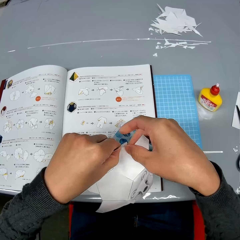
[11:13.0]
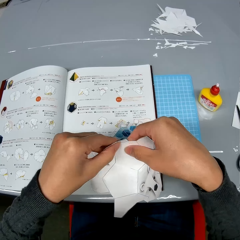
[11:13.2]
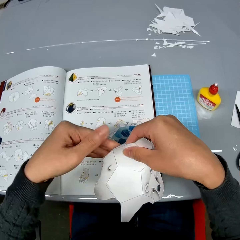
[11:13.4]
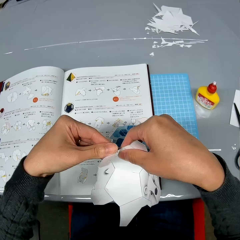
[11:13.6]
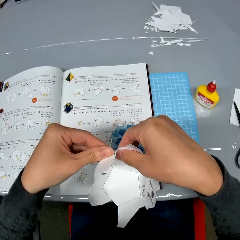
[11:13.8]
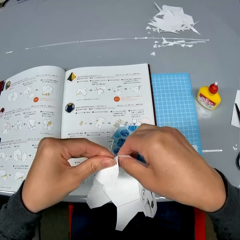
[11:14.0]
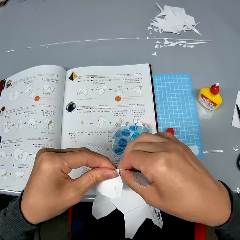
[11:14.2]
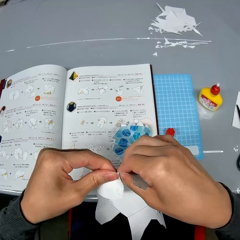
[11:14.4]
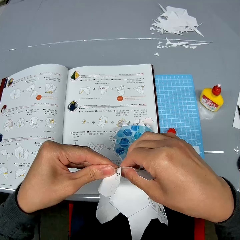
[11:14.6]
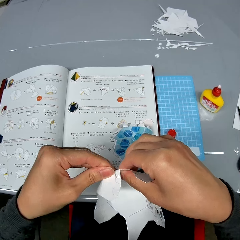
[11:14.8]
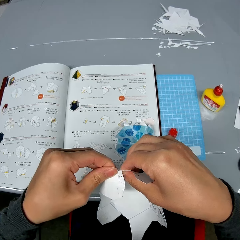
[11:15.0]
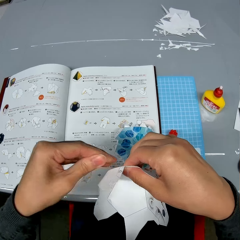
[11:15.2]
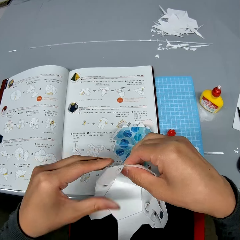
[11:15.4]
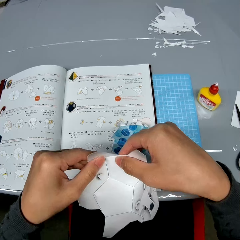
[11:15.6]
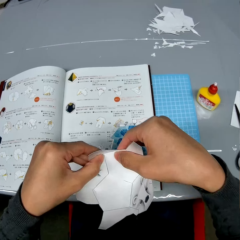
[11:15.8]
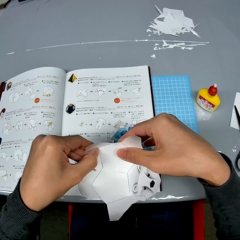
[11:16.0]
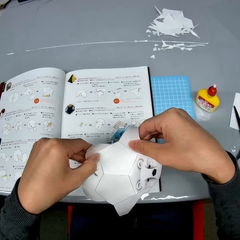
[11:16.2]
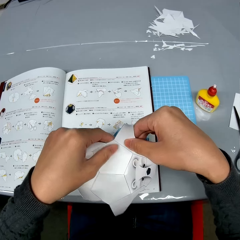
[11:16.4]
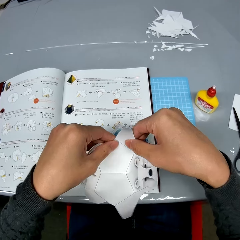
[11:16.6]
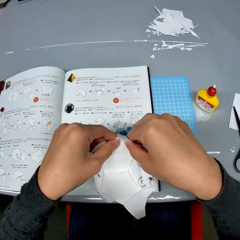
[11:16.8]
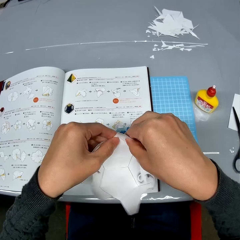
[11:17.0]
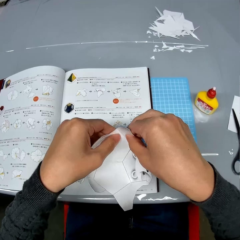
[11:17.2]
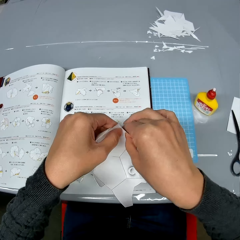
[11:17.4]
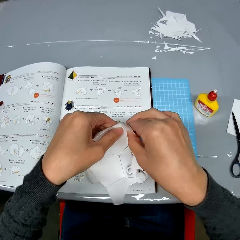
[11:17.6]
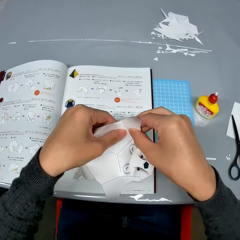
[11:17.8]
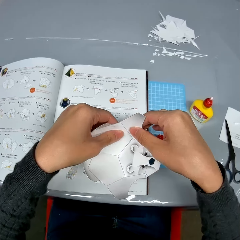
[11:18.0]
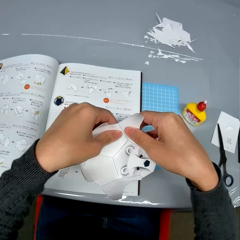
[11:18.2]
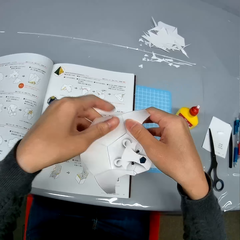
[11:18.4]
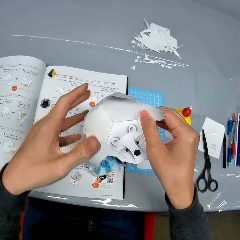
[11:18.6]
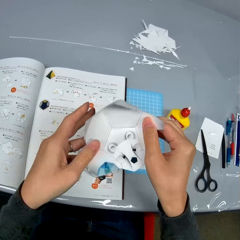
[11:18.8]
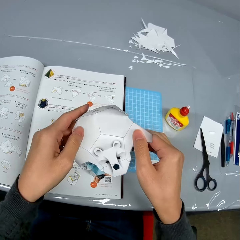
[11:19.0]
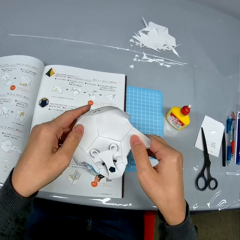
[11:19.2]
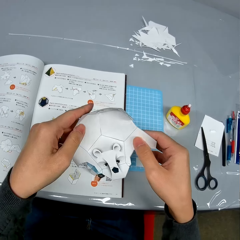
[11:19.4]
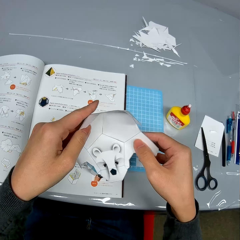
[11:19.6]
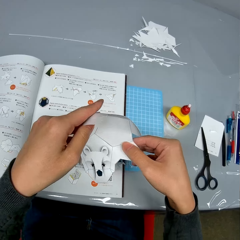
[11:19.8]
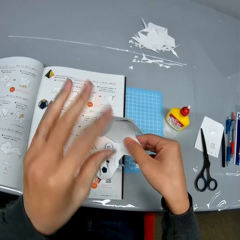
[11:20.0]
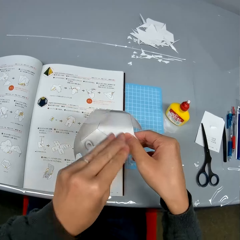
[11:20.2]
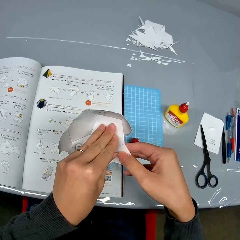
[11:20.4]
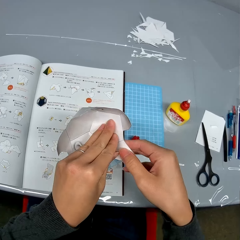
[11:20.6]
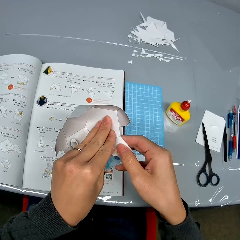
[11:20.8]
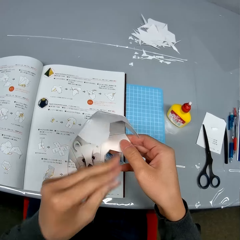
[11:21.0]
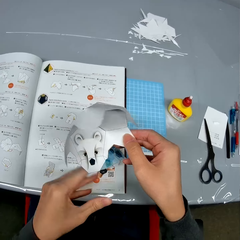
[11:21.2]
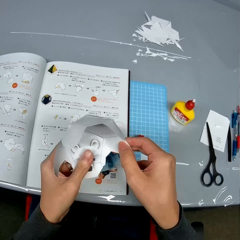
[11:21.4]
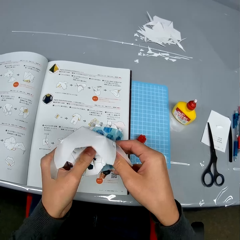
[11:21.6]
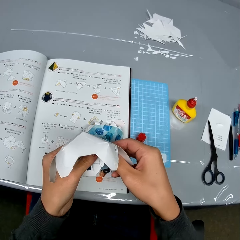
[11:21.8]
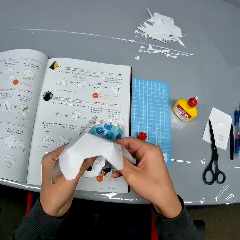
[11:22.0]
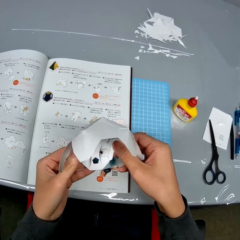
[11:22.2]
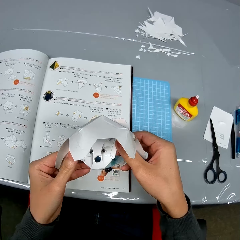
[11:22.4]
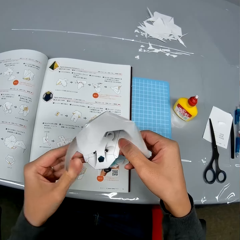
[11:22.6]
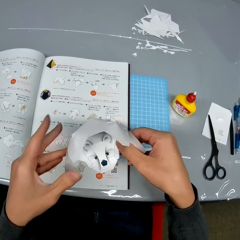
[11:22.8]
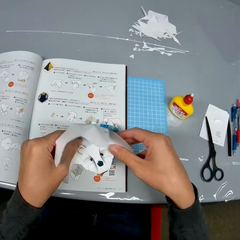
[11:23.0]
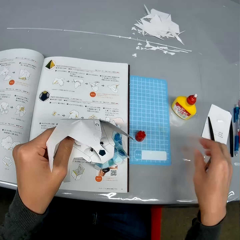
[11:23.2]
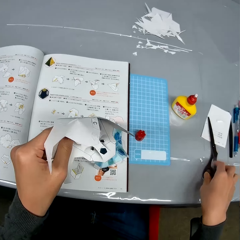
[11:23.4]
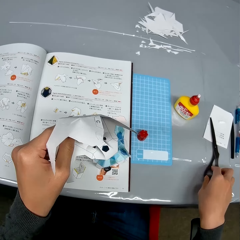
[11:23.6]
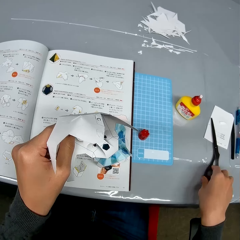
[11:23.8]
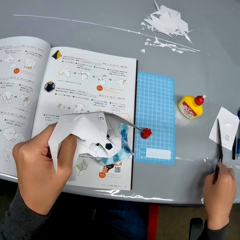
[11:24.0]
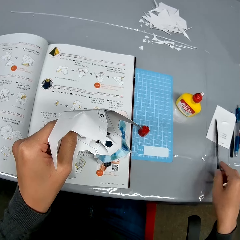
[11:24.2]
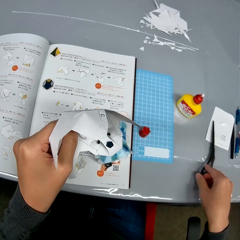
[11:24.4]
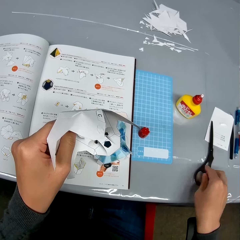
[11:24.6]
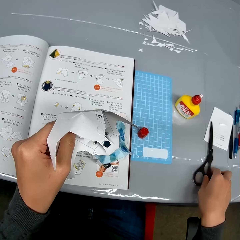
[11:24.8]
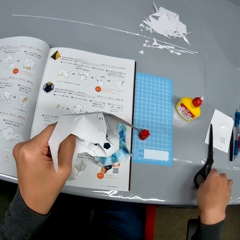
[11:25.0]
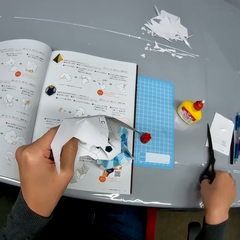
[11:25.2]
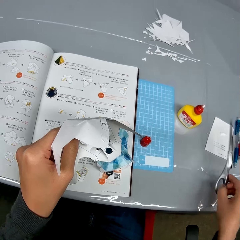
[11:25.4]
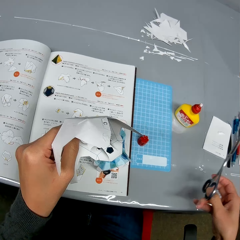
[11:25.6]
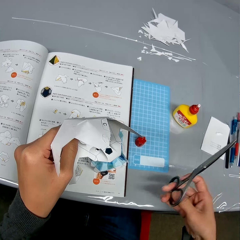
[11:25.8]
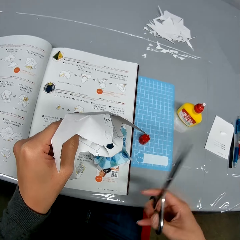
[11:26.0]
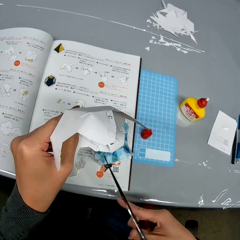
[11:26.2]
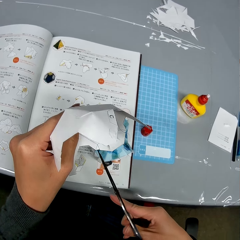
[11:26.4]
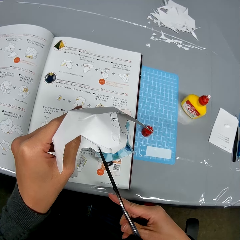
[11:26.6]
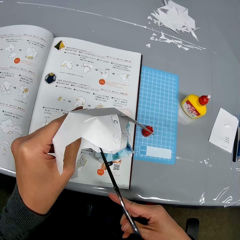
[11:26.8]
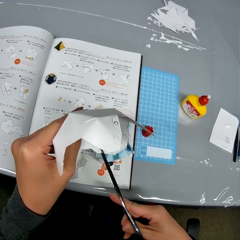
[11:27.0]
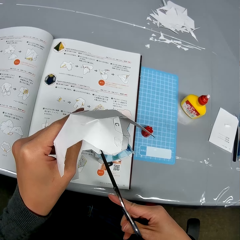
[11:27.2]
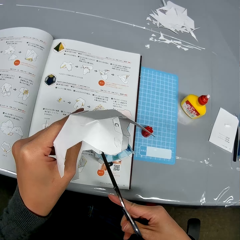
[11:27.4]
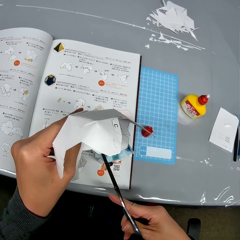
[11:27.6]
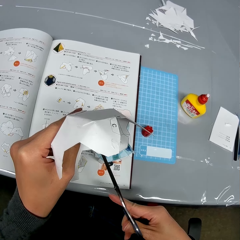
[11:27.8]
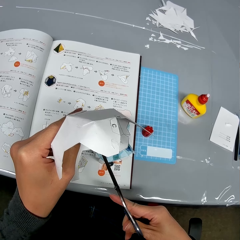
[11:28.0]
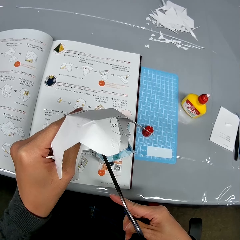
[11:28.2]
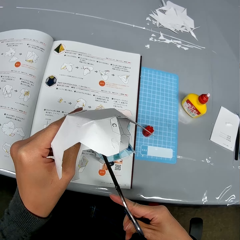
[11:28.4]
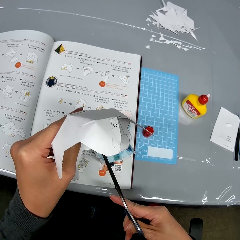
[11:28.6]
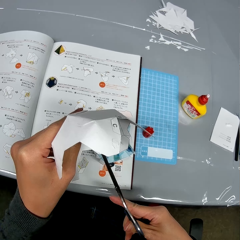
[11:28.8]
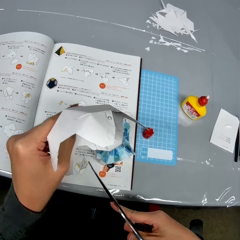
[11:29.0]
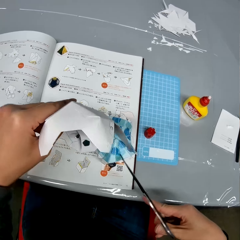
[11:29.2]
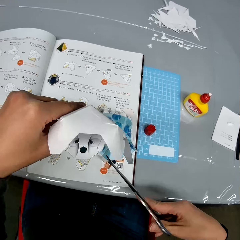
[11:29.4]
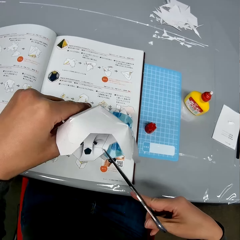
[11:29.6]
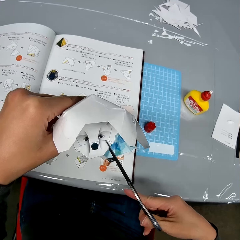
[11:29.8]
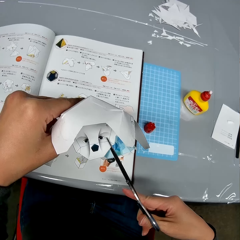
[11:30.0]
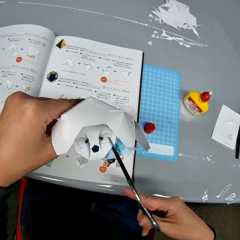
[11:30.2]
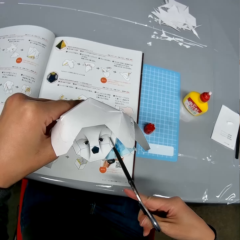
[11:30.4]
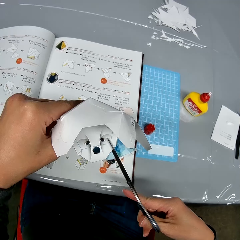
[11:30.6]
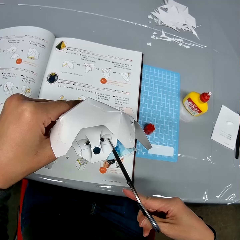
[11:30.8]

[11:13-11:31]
The camera wearer picks up the pair of scissors from the table. They hold the pair of scissors. They cut the decoration.

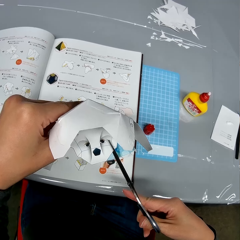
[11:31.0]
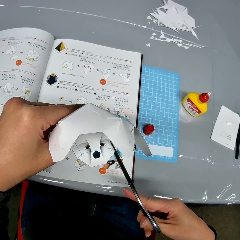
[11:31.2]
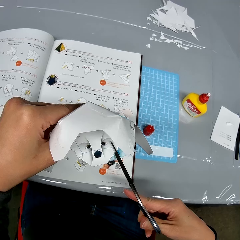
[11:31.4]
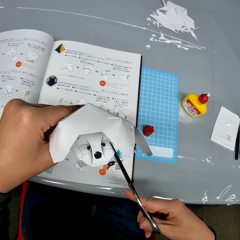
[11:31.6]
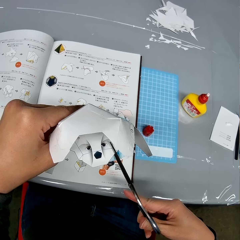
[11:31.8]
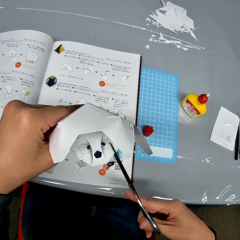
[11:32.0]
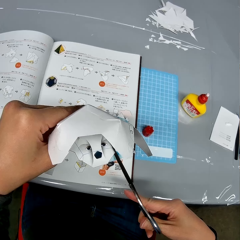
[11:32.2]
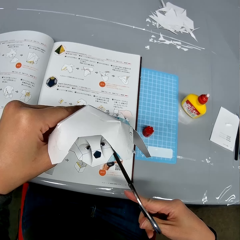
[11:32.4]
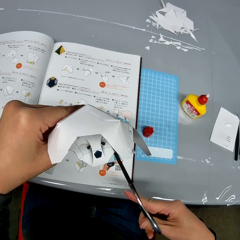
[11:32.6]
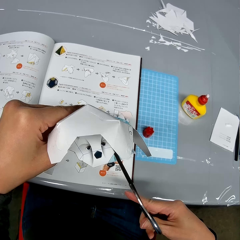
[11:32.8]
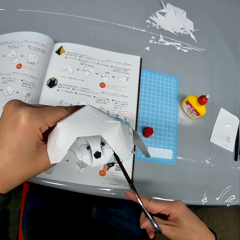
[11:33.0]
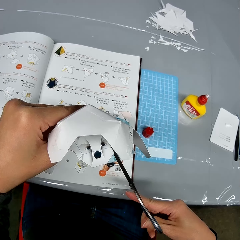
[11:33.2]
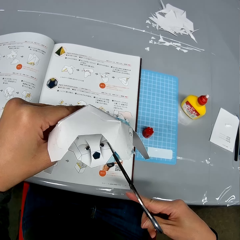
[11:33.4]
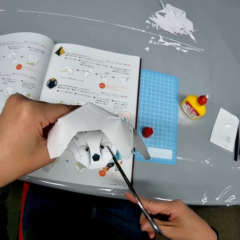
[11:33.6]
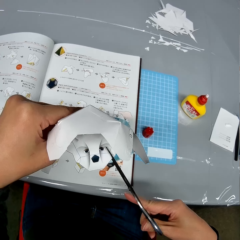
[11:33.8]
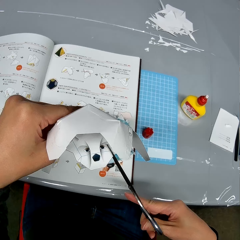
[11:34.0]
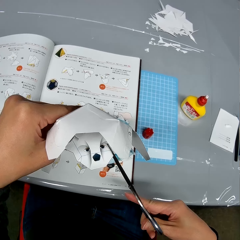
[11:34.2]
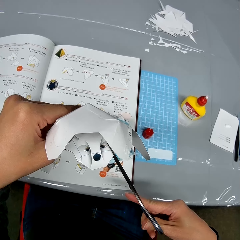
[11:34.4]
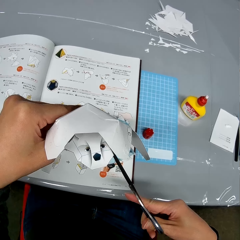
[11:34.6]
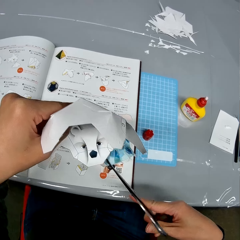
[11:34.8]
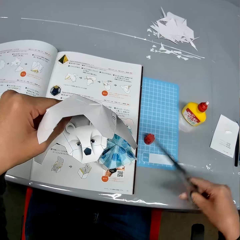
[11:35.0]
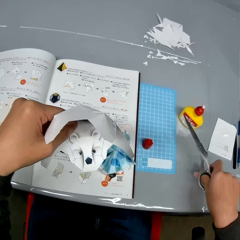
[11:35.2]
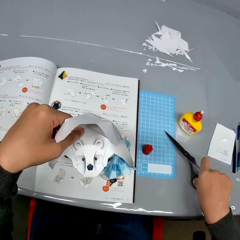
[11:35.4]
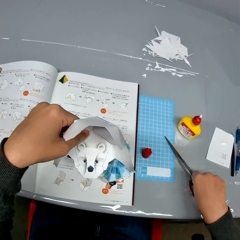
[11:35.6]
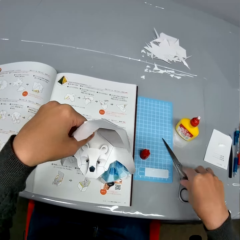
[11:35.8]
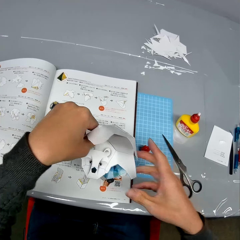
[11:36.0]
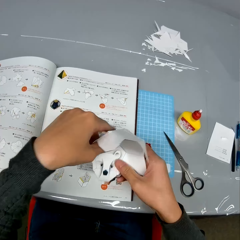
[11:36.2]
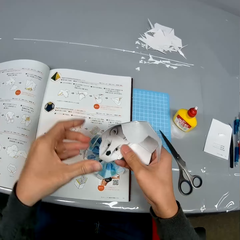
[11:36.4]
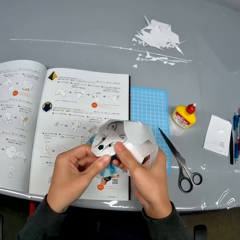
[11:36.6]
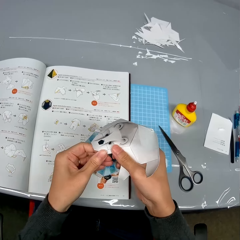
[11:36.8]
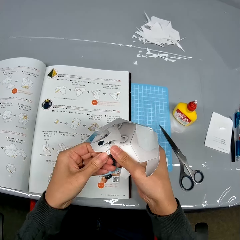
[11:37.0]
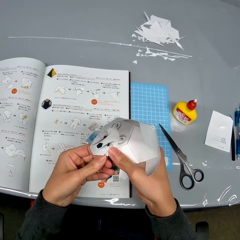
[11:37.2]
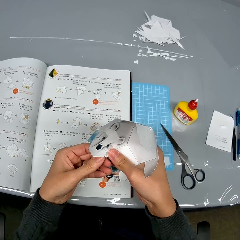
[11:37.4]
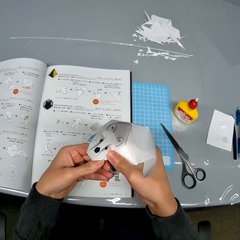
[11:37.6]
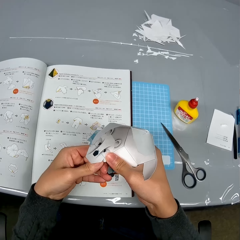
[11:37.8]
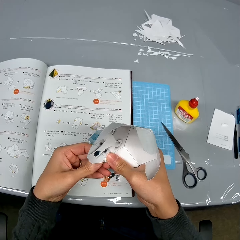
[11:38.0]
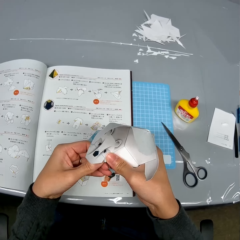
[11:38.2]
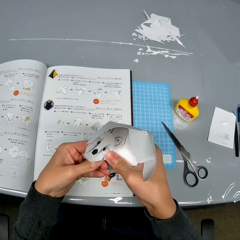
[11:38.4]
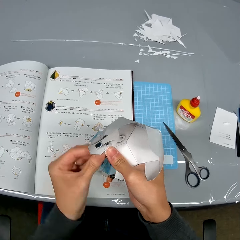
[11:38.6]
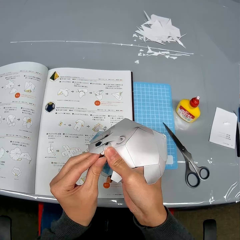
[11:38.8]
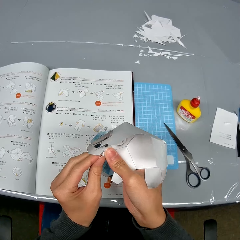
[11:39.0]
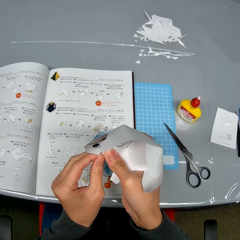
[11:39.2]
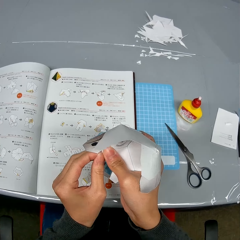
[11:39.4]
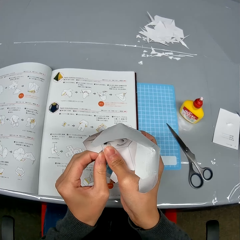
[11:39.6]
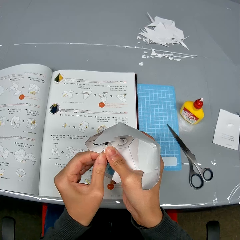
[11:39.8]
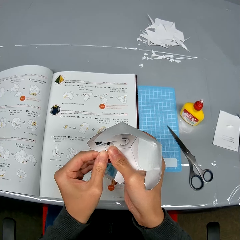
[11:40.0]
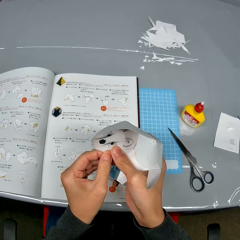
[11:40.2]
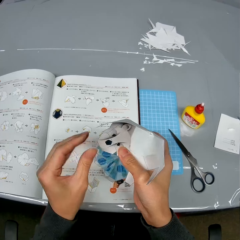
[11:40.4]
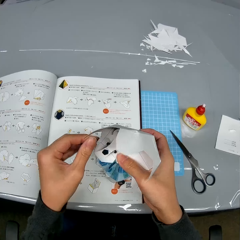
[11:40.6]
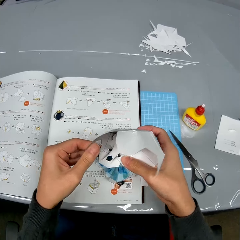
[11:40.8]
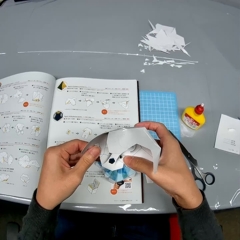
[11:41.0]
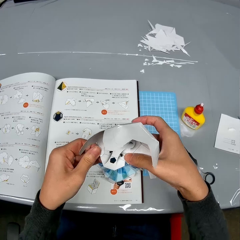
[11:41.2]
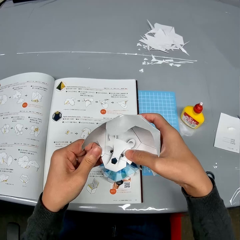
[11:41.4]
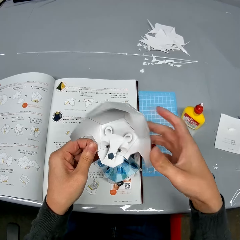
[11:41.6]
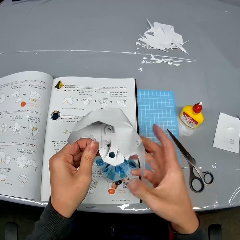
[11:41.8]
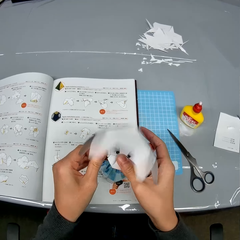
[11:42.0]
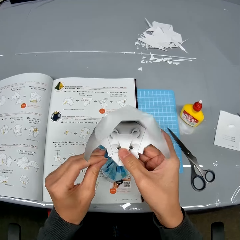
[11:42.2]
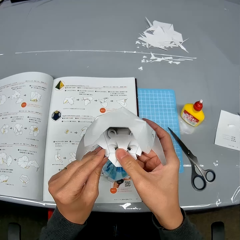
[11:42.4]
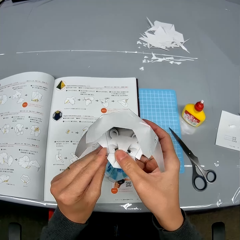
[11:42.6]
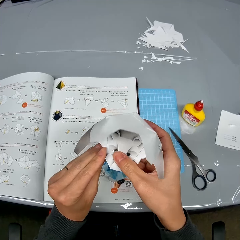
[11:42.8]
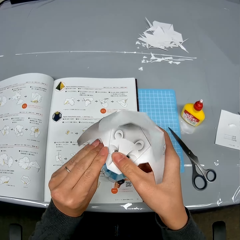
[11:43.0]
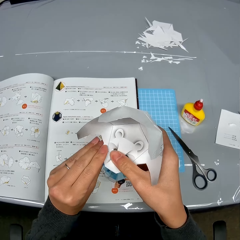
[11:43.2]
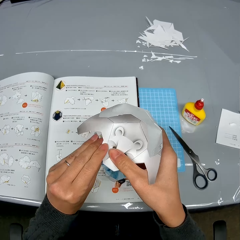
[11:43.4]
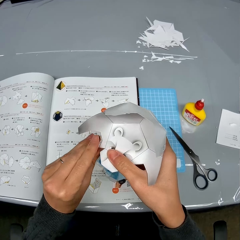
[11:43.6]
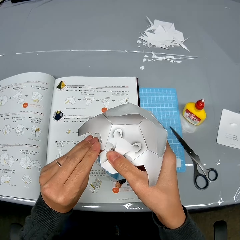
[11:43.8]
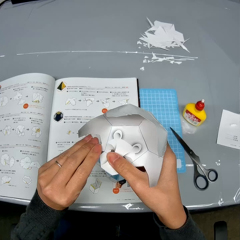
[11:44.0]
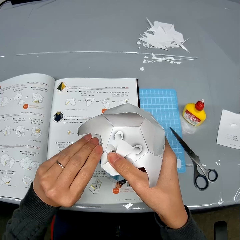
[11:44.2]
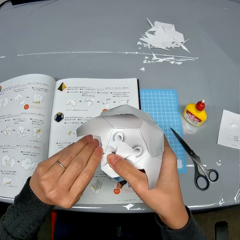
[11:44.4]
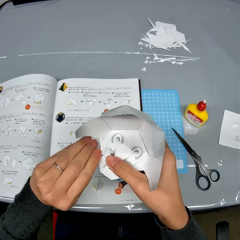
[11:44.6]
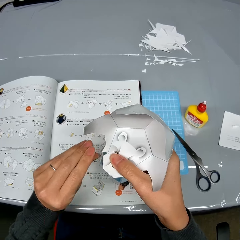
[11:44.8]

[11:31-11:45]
The camera wearer cuts the first paper craft with the scissors in his right hand. He puts the pair of scissors on the table. He adjusts the first paper craft with both hands.
